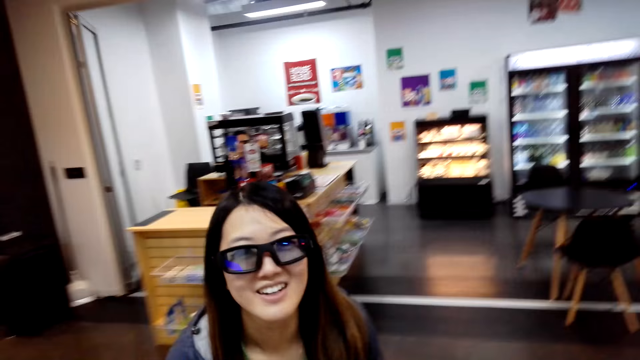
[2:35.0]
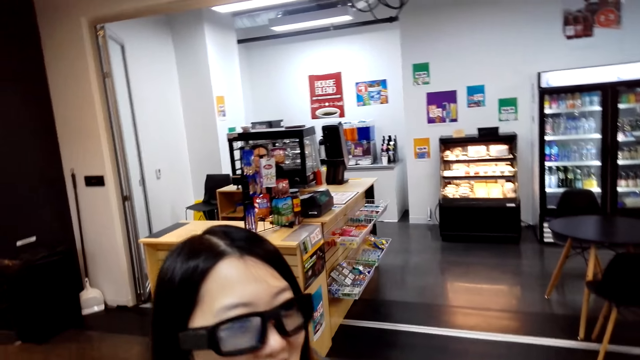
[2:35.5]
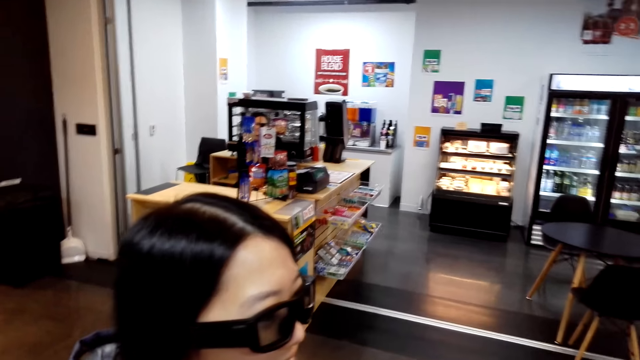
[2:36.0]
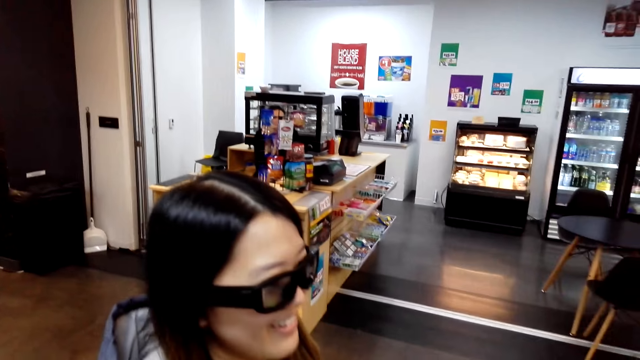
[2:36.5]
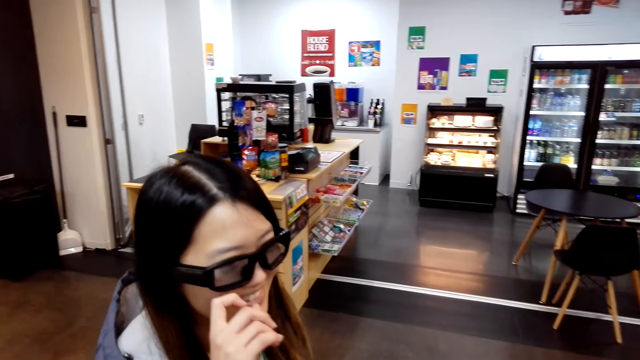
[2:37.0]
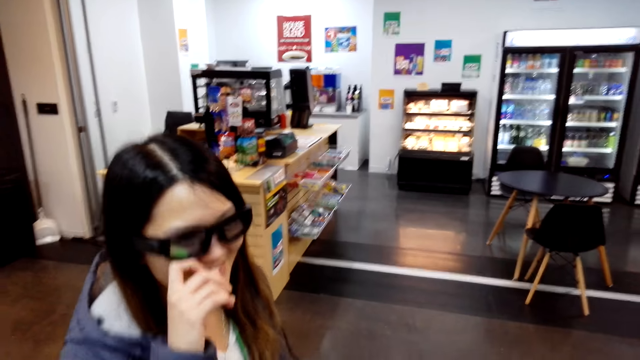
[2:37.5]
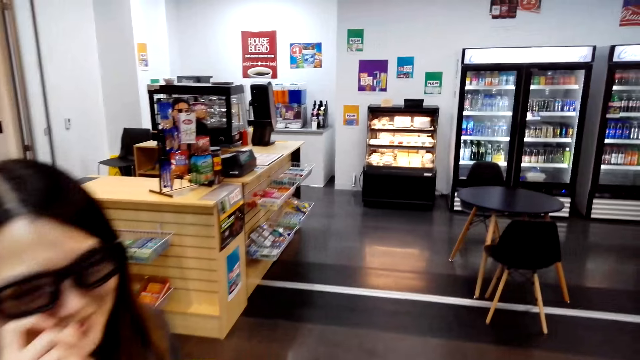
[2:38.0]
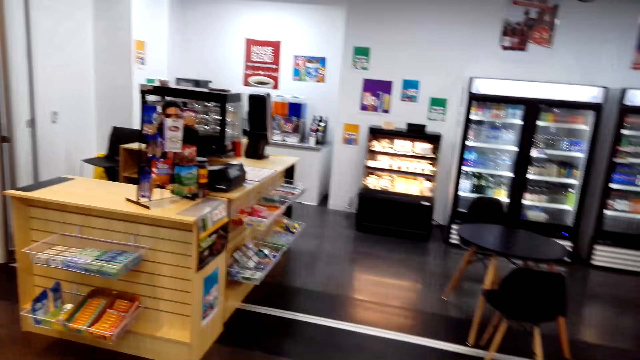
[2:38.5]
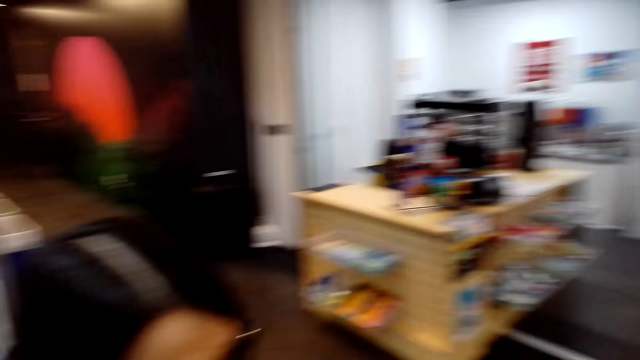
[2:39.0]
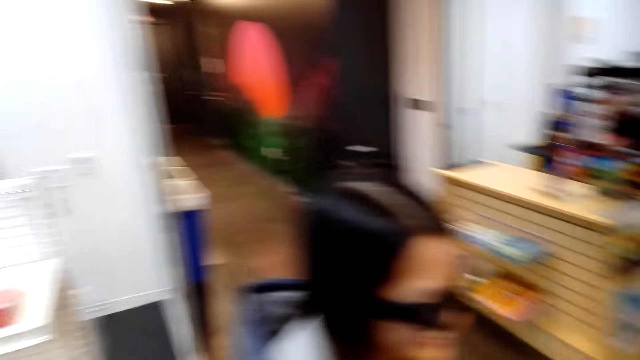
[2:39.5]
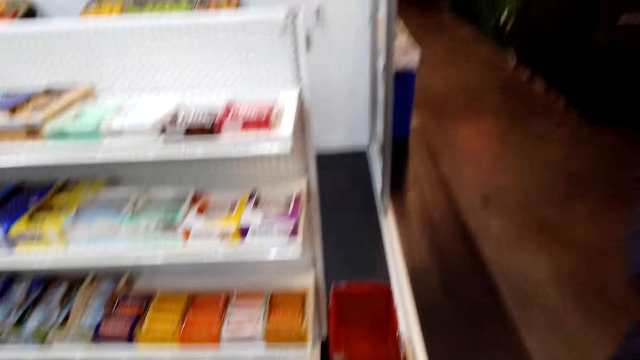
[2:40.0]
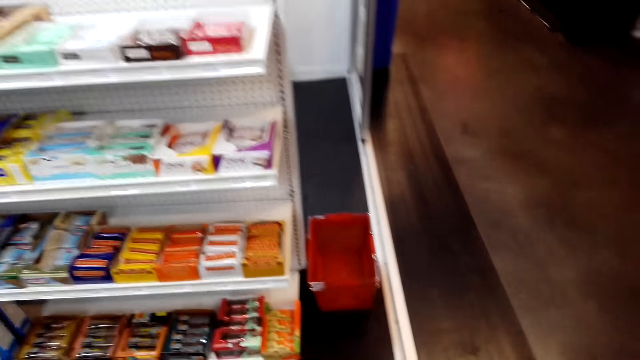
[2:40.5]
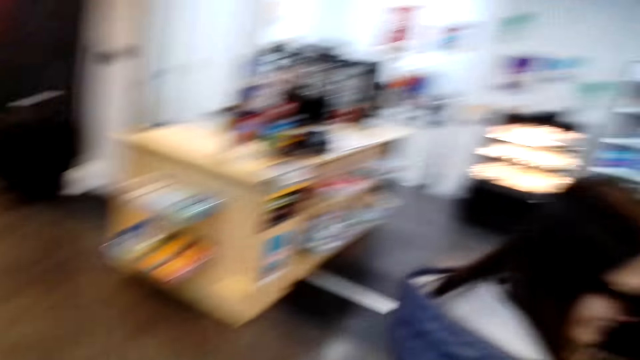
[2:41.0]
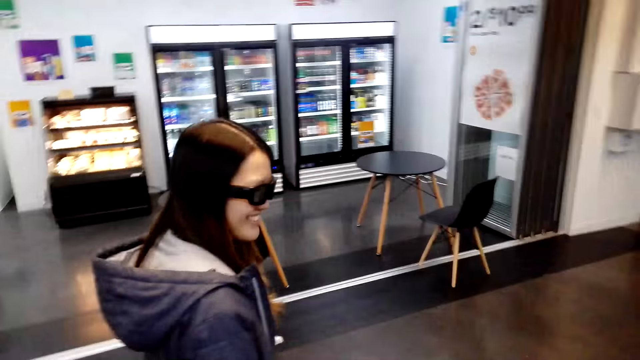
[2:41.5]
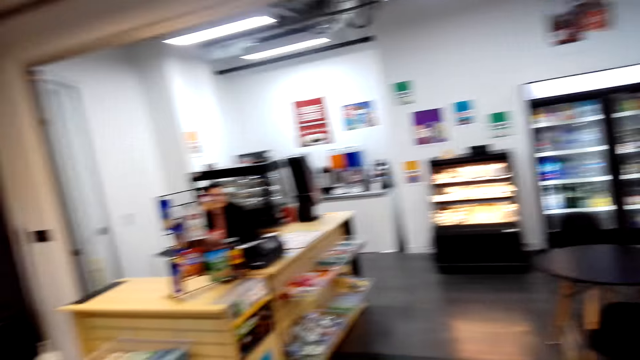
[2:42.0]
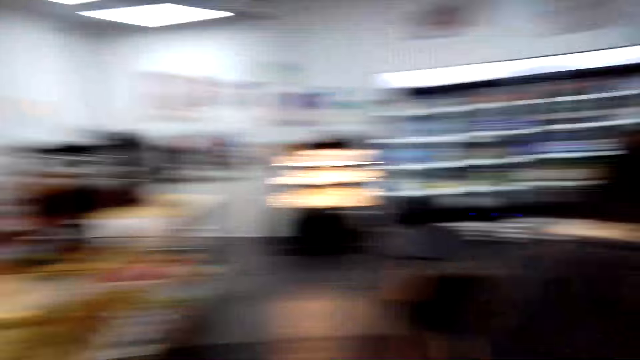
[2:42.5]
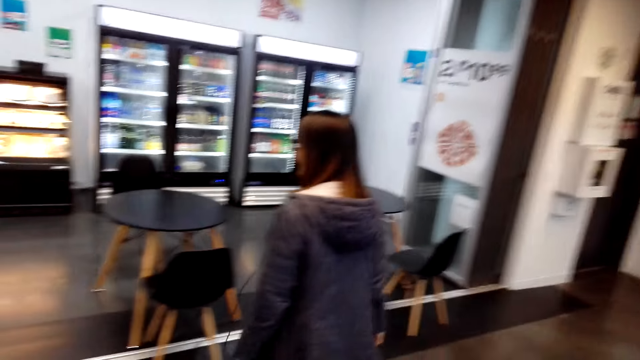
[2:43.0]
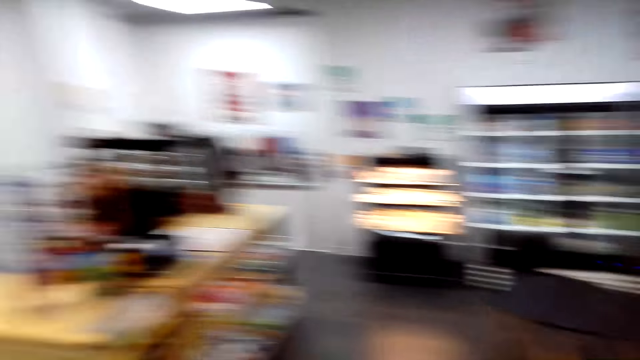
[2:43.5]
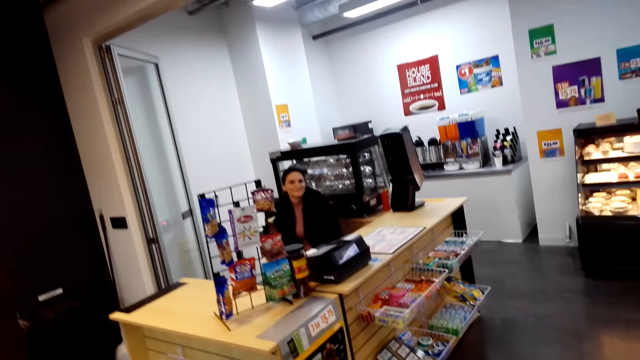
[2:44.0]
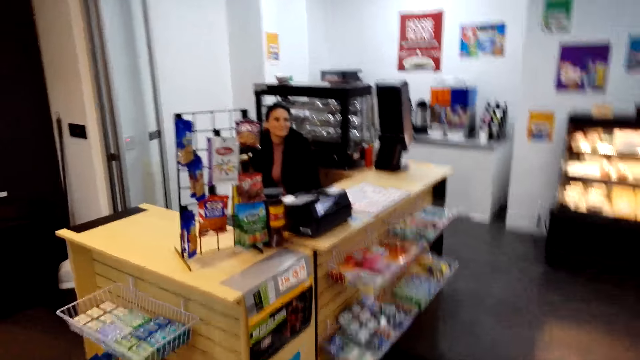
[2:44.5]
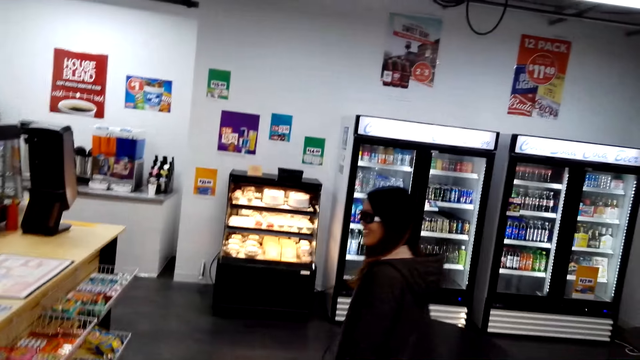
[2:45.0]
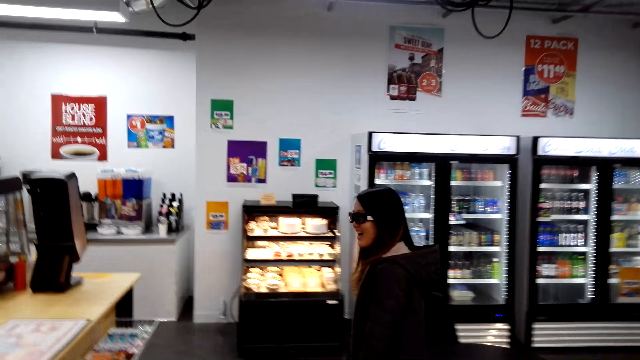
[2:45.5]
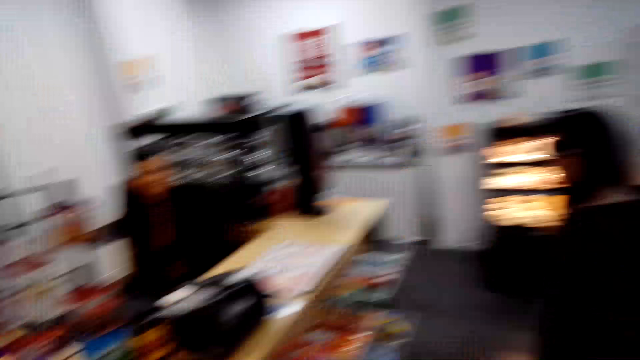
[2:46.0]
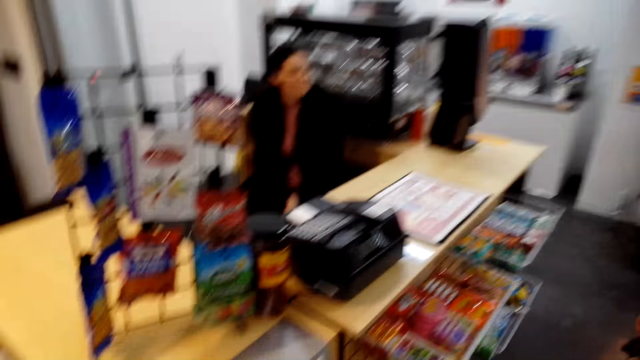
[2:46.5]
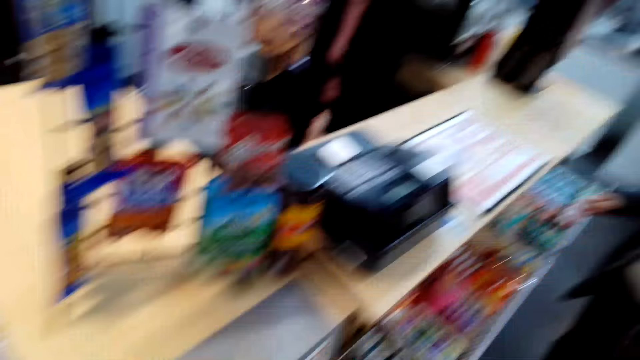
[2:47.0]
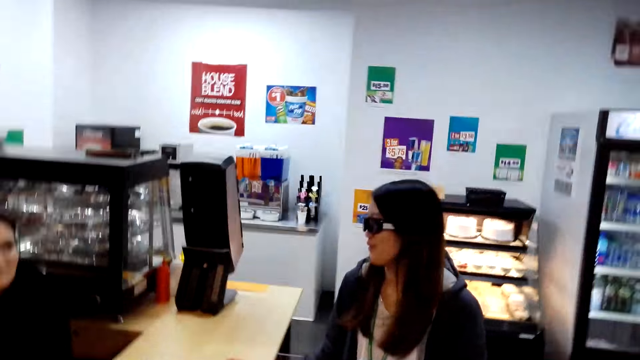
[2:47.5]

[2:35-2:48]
A lady speaks to the camera wearer. The lady faces the camera wearer. The camera wearer speaks to the lady. The lady smiles at the camera wearer. The lady touches her face. The lady smiles at the camera wearer. The camera wearer speaks to the lady. The lady walks in the store. The camera wearer walks to the desk. The lady speaks to another lady.

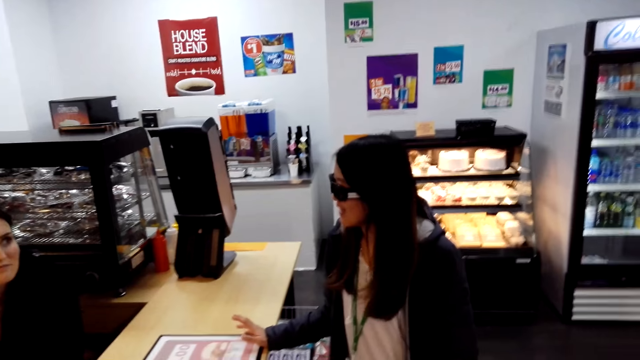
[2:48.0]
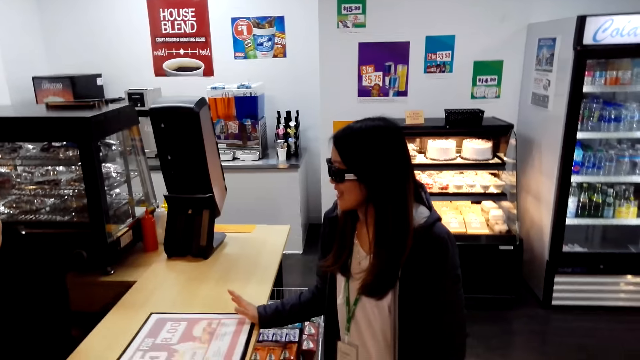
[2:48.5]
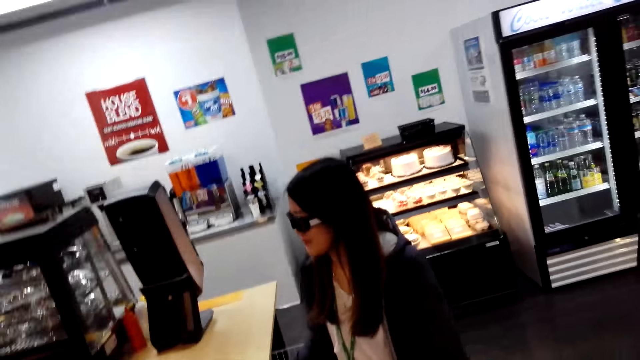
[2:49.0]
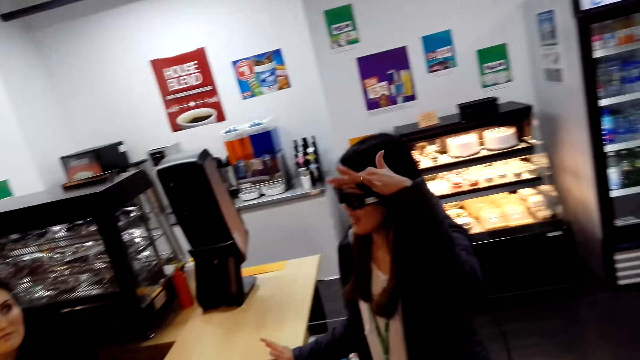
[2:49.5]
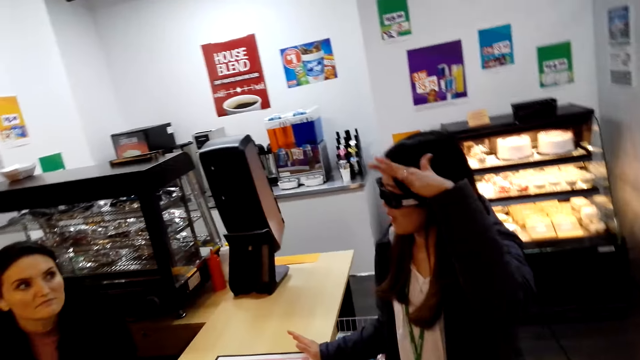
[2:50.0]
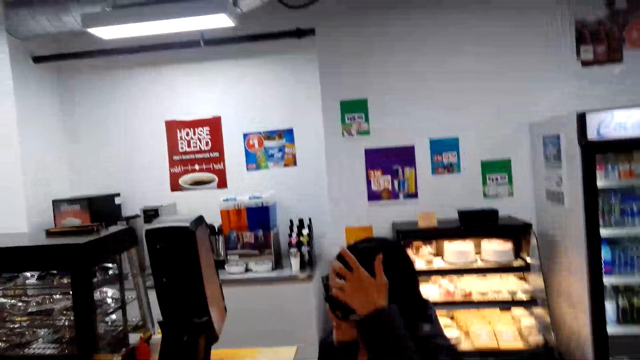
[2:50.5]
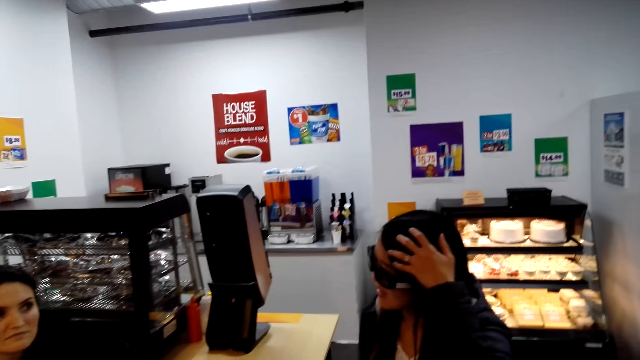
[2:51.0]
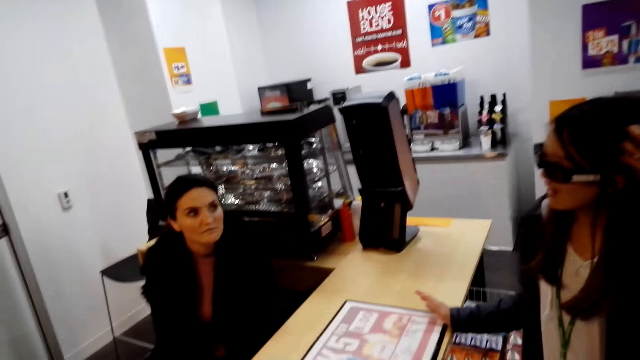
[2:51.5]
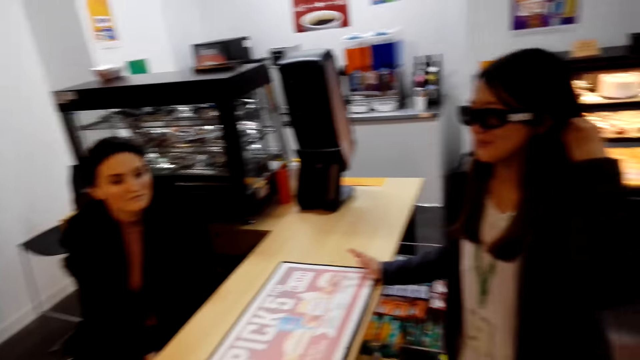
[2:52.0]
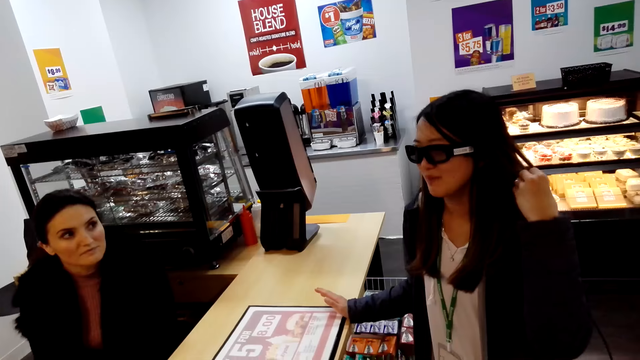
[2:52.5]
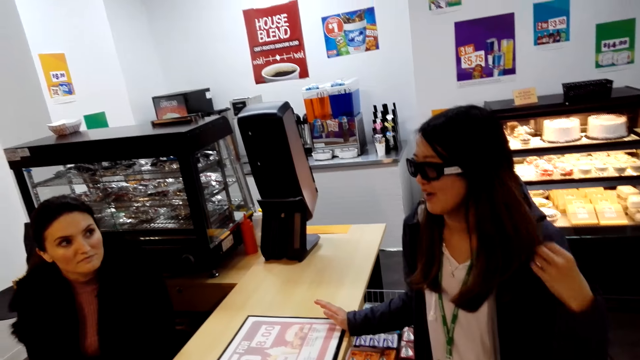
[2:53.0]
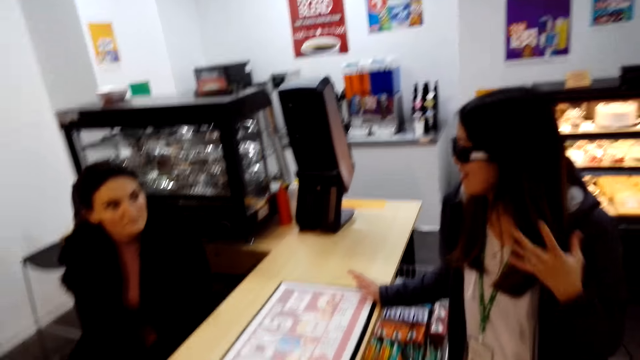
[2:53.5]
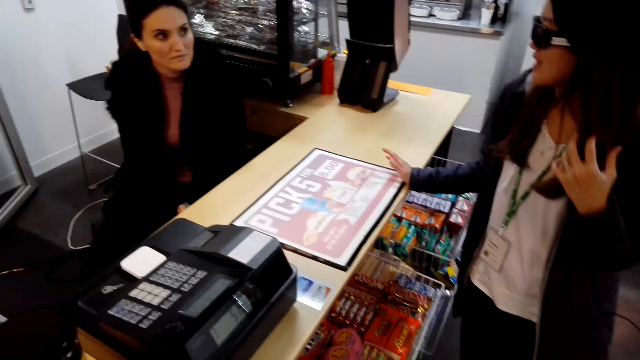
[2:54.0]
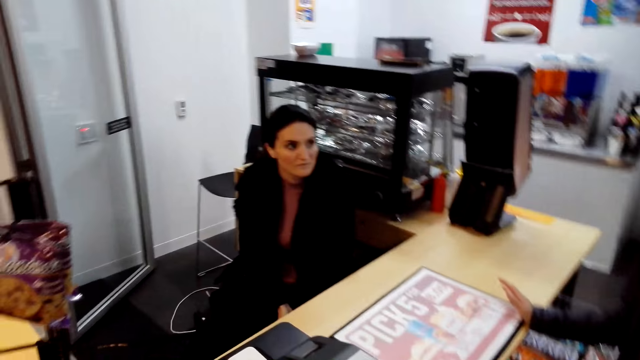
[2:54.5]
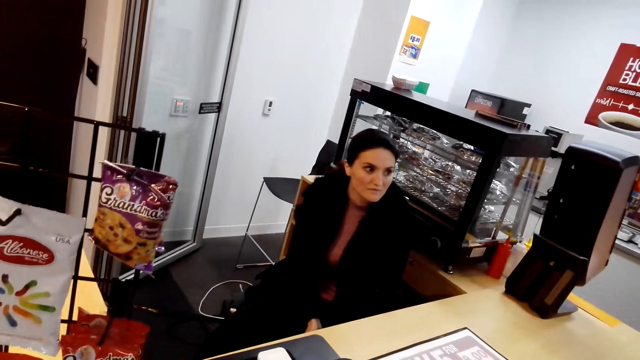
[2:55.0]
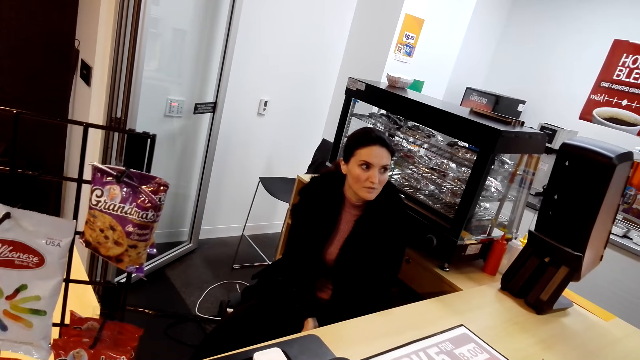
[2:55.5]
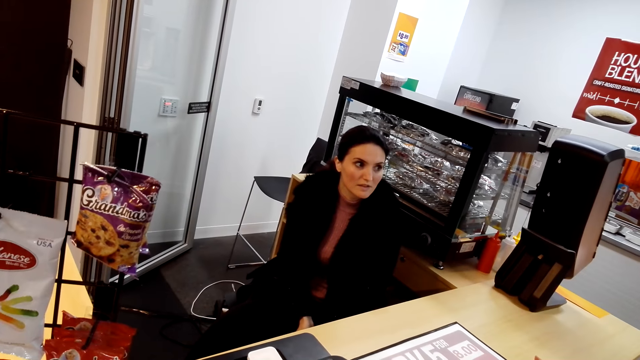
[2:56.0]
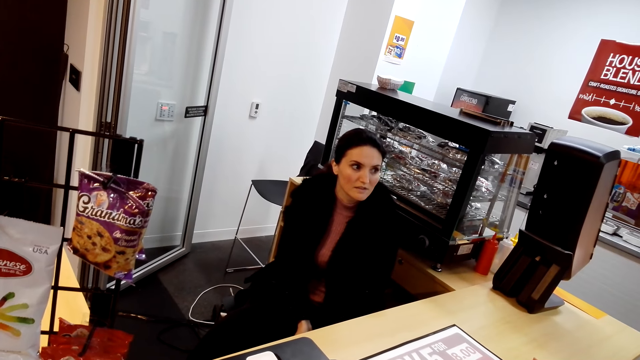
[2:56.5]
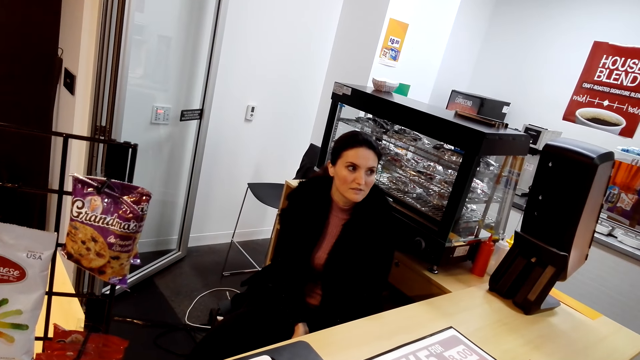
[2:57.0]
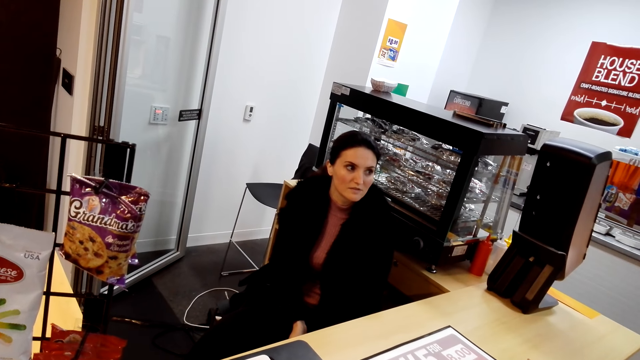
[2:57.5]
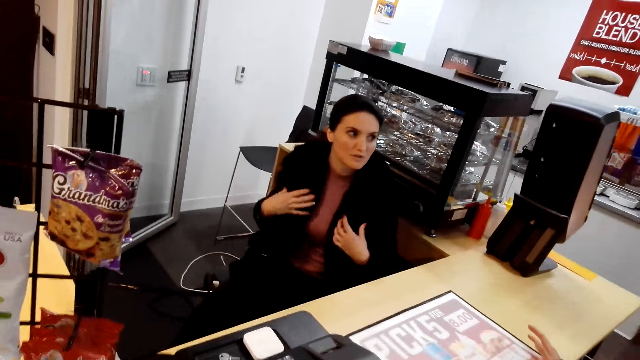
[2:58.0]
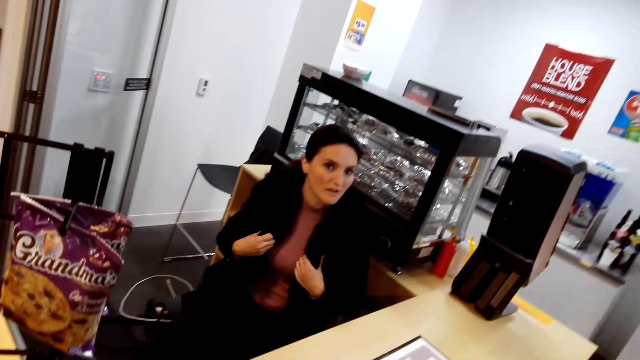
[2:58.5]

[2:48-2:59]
A lady holds the desk. The lady raises her hand. The lady touches her hair. Another lady speaks to the first lady.
